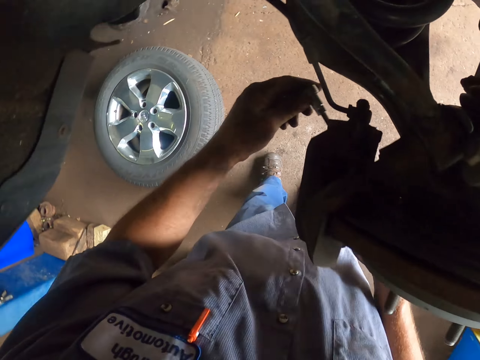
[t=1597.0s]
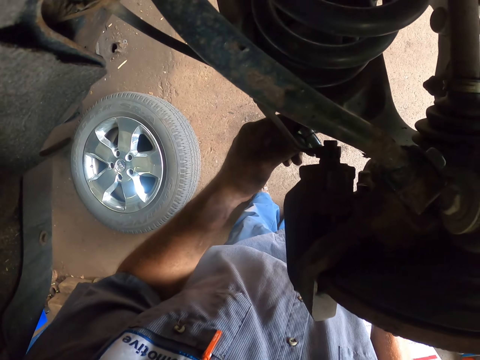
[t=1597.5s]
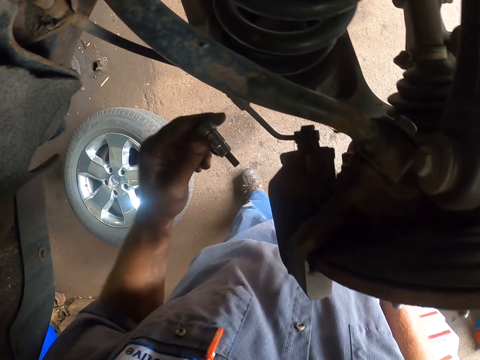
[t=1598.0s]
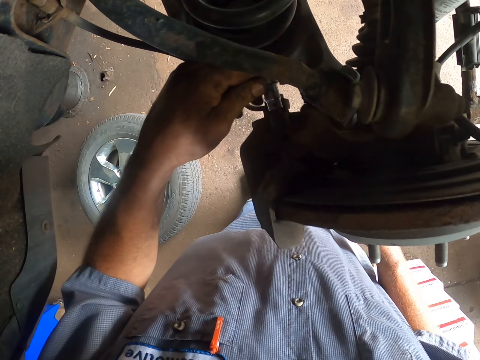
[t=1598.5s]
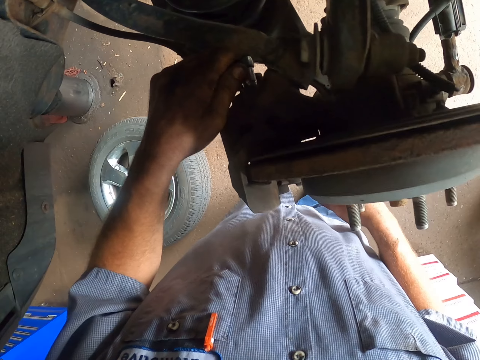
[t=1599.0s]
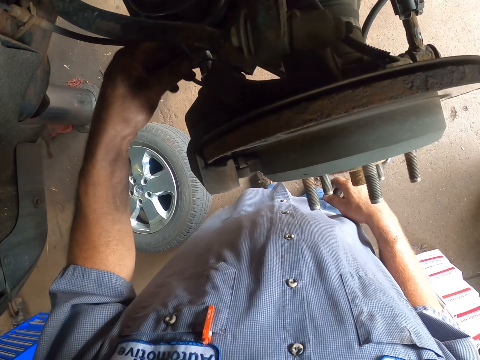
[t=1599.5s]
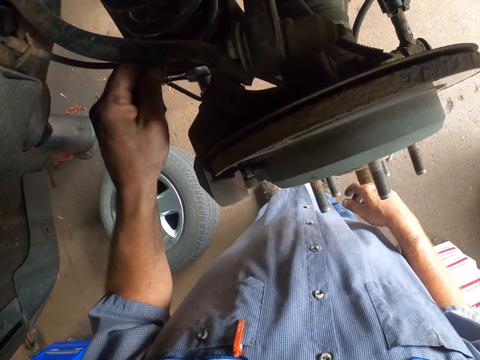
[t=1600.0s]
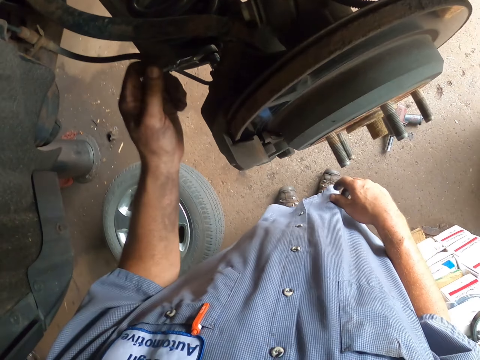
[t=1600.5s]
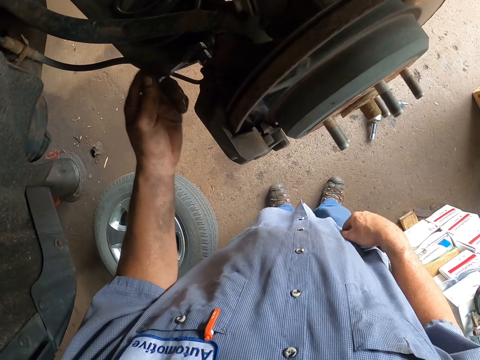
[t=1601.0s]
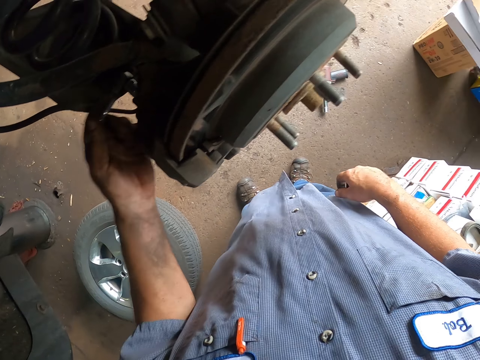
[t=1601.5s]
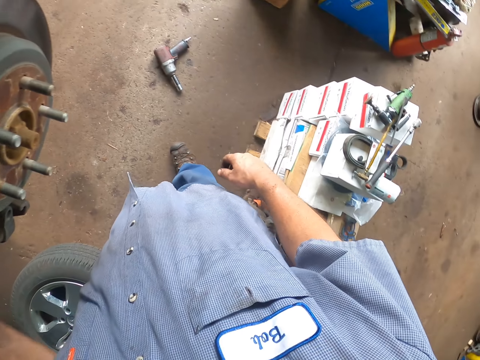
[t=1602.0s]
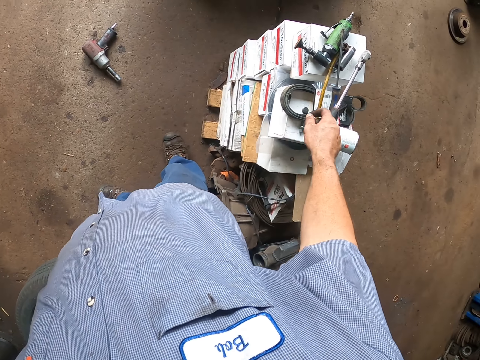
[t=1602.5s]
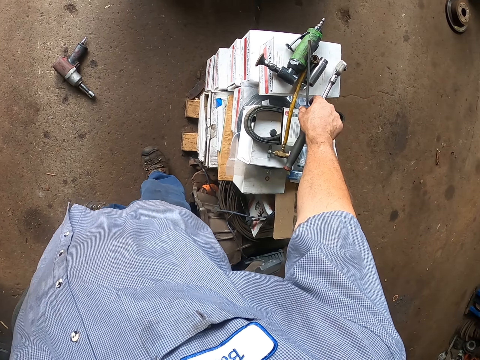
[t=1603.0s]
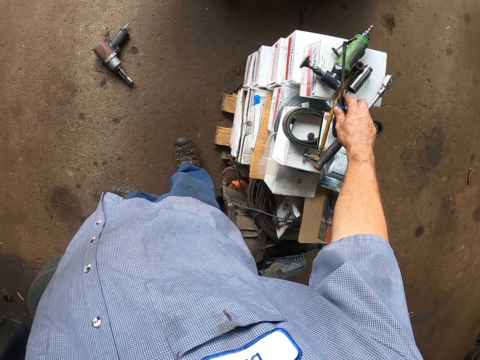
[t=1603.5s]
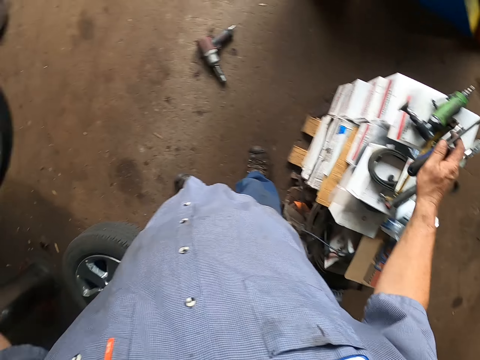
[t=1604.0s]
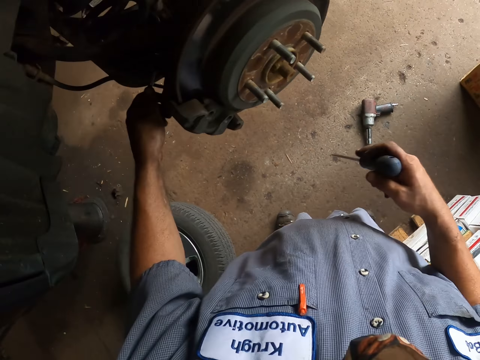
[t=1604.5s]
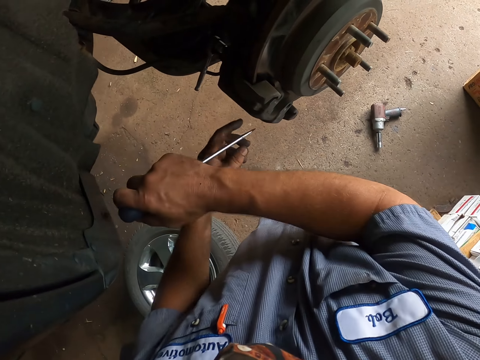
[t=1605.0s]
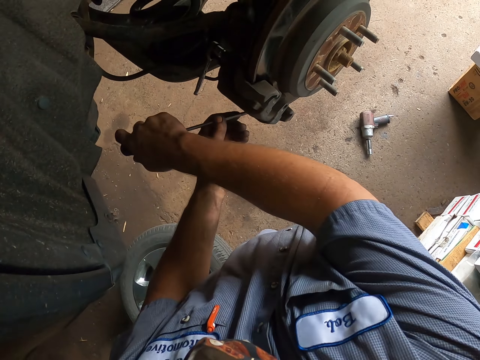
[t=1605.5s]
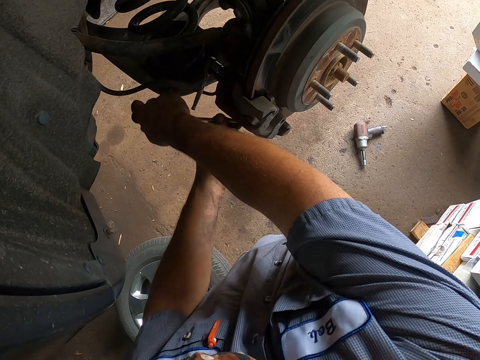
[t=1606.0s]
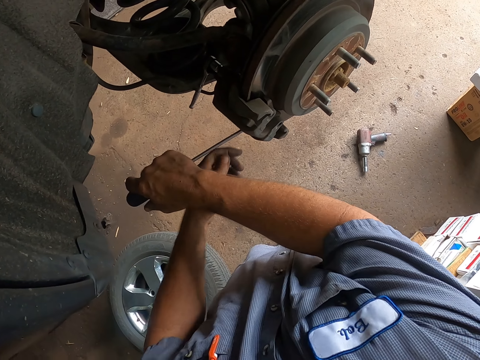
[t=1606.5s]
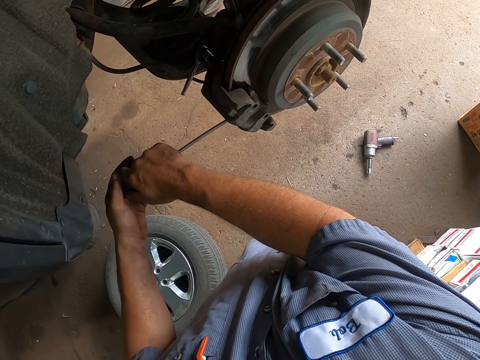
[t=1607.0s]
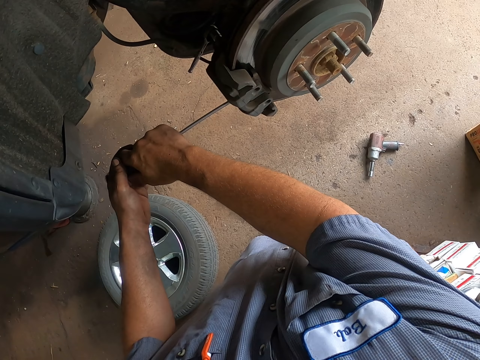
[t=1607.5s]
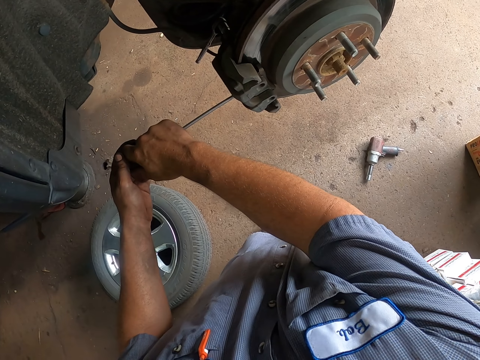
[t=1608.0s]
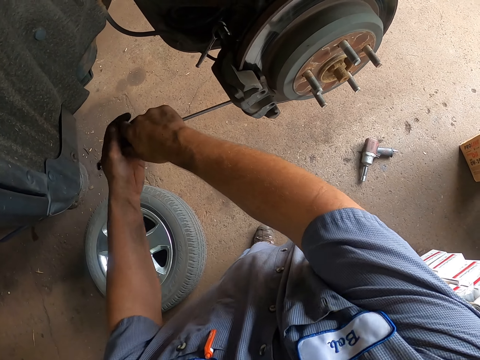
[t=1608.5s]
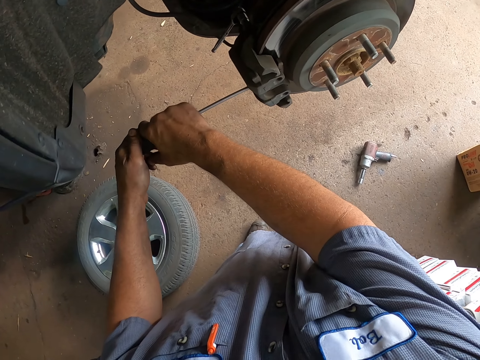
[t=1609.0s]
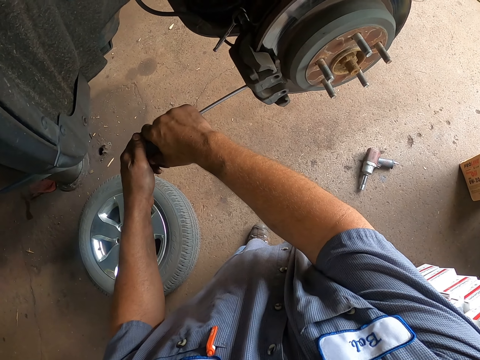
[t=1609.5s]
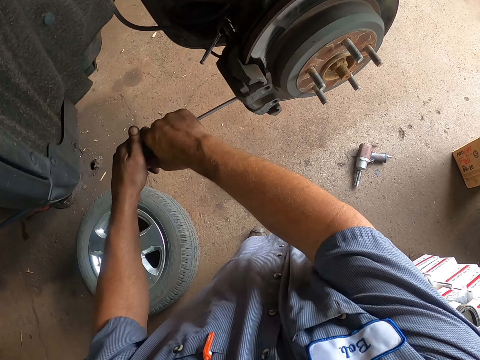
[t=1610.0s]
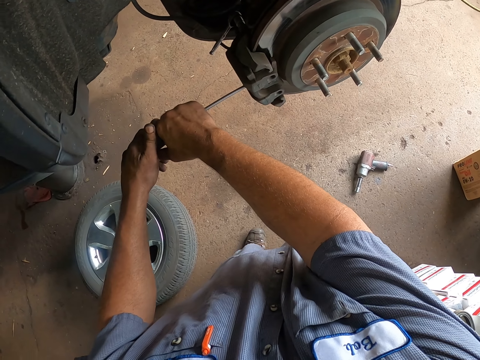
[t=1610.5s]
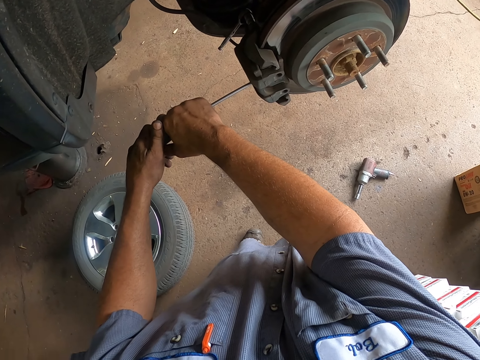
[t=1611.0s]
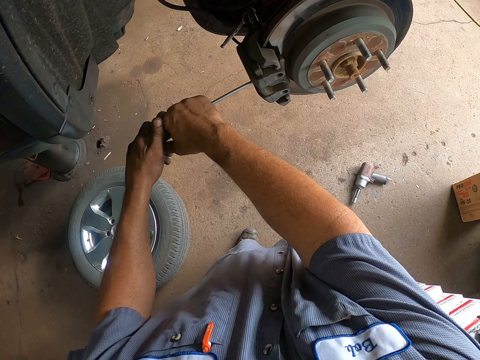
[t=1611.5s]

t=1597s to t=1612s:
The camera wearer positions the wrench on the wheel bolt. They turn the bolt with the wrench. They pick up the screwdriver on the stand. They drop the wrench on the wheel. They squeeze the wheel brake pad with the screw. They loosen the brake pad with the screwdriver.

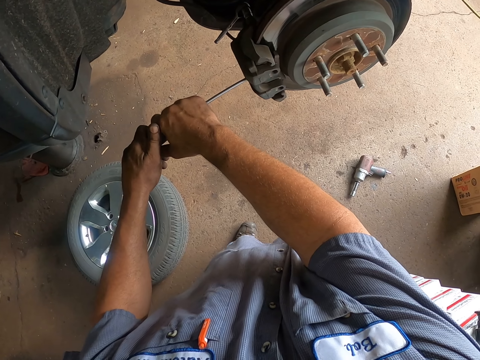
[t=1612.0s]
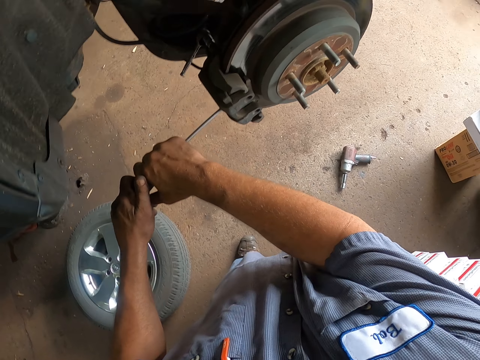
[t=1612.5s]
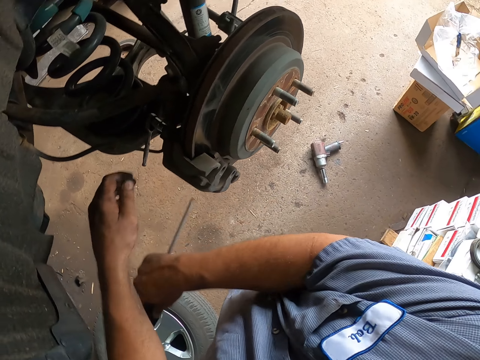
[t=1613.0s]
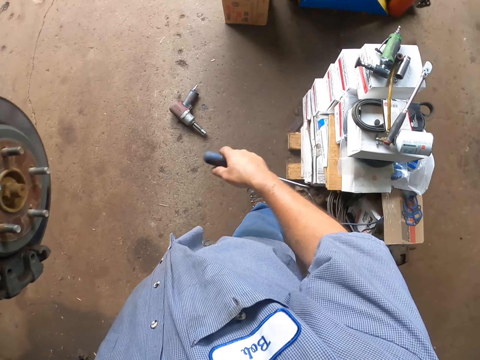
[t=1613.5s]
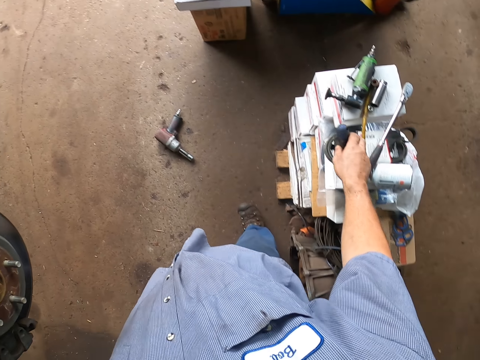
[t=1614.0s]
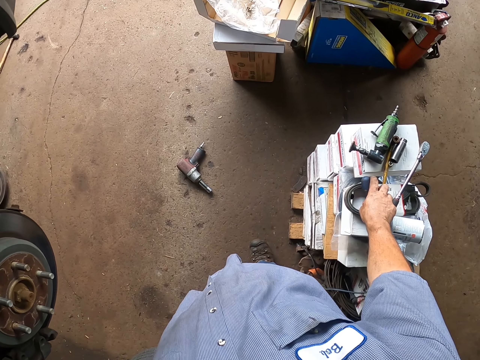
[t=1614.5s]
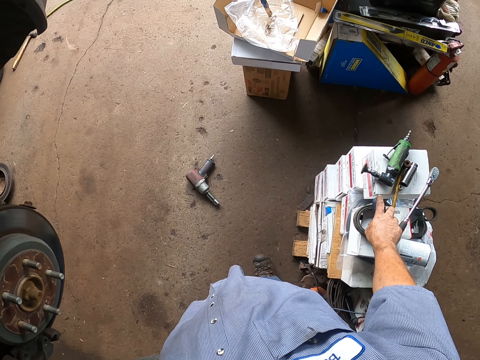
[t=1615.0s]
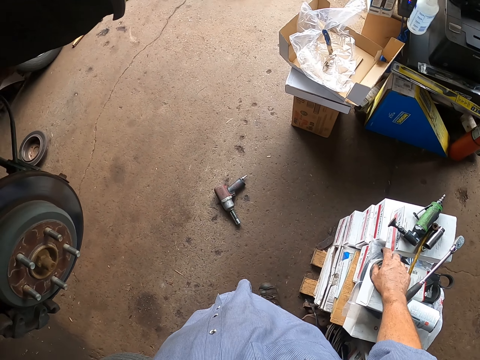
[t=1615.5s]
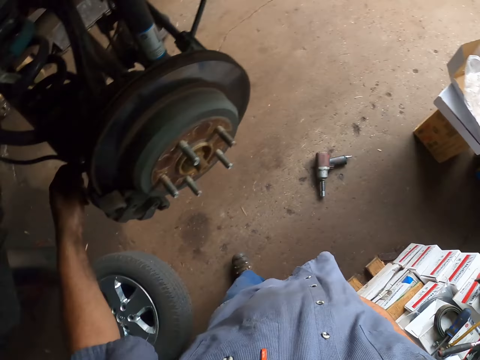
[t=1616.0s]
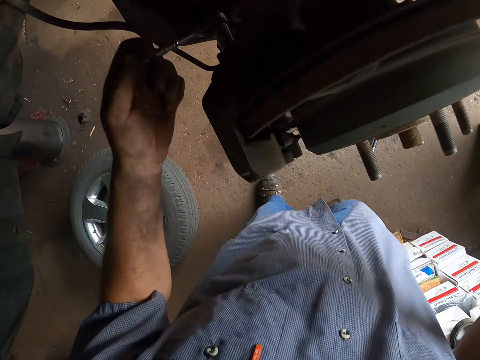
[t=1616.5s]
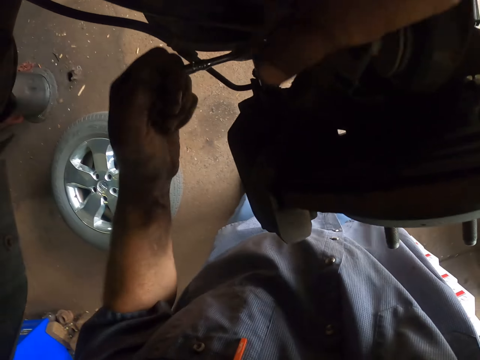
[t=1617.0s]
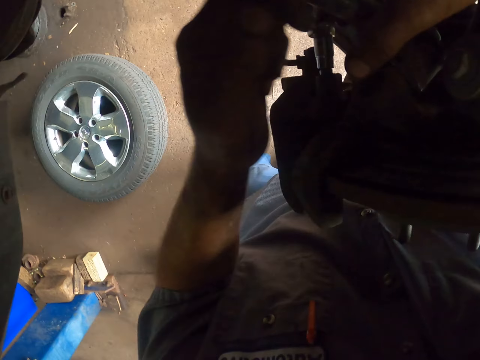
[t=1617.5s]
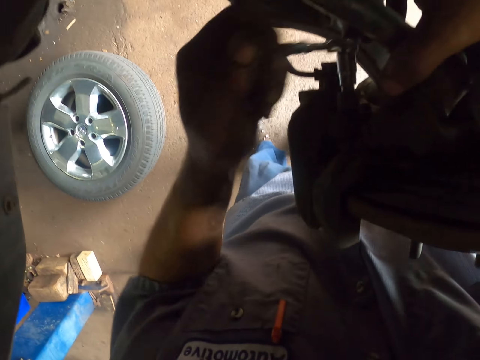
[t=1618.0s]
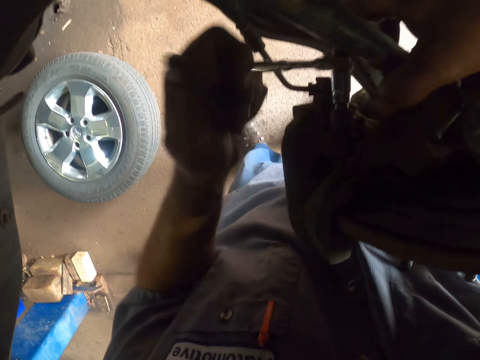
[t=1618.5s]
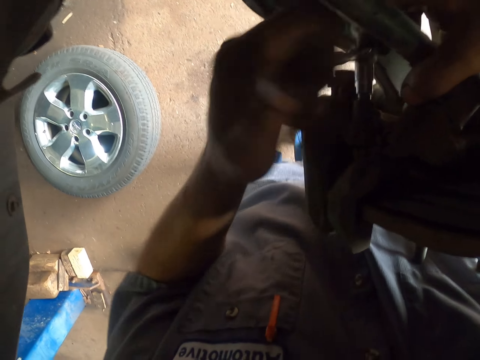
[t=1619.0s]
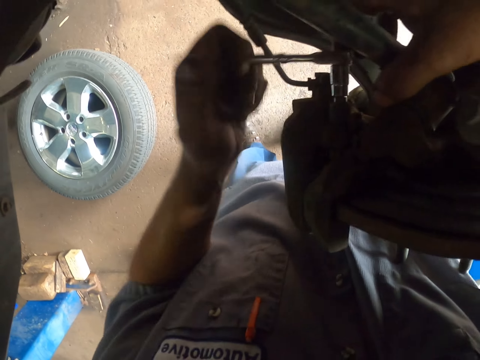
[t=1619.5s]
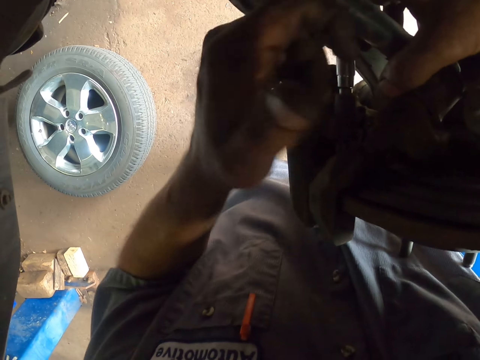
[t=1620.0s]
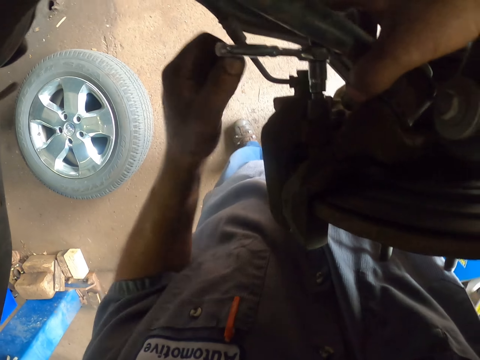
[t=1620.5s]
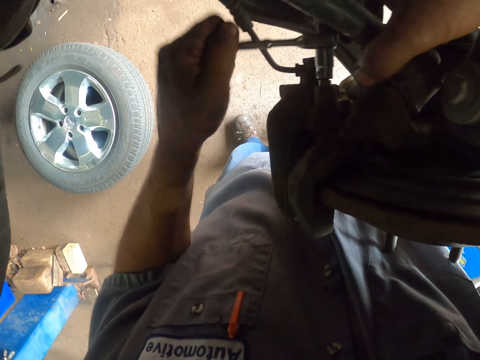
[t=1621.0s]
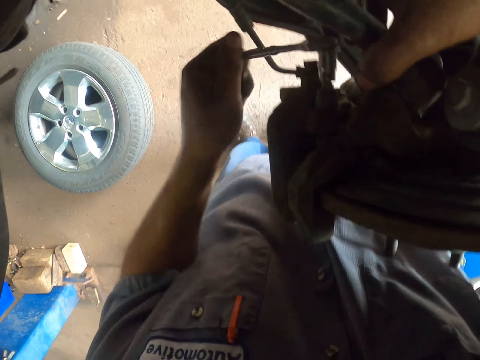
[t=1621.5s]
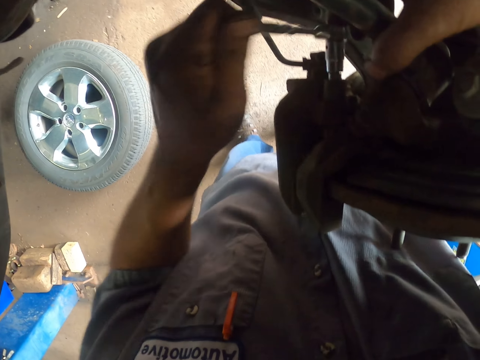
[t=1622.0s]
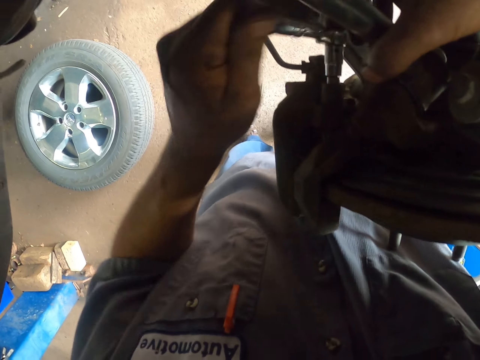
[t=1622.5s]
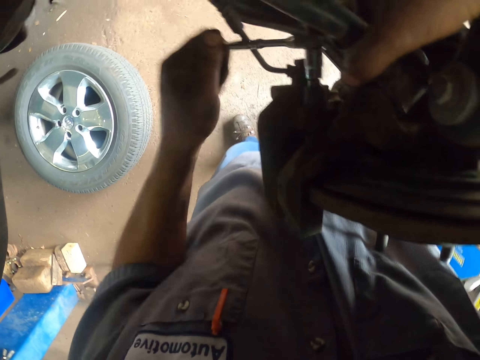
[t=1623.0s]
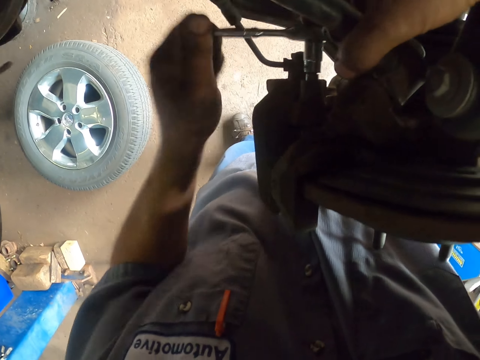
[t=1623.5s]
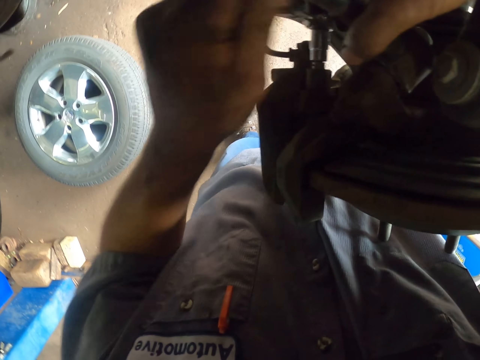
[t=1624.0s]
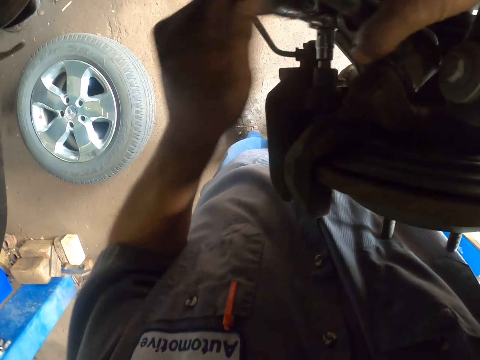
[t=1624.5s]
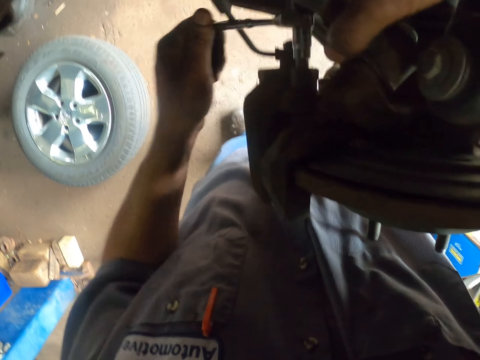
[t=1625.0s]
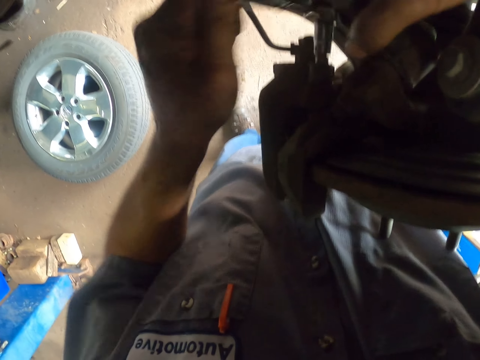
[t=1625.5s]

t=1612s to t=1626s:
The camera wearer drops the screwdriver on the stand. They turn the bolt on the wheel with the wrench. They loosen a bolt.
